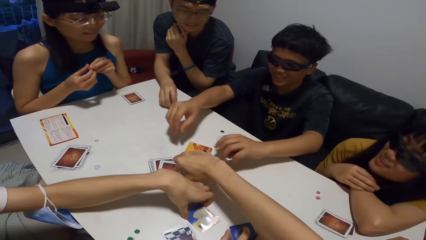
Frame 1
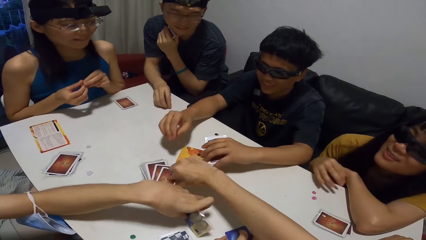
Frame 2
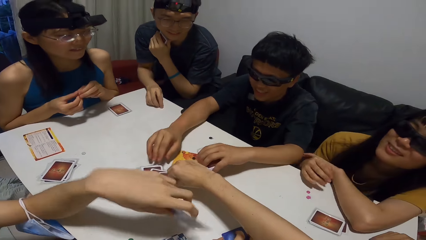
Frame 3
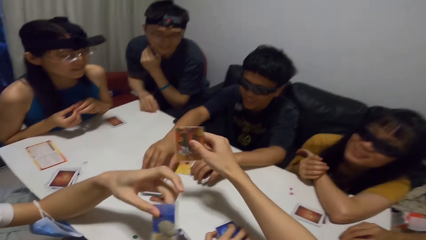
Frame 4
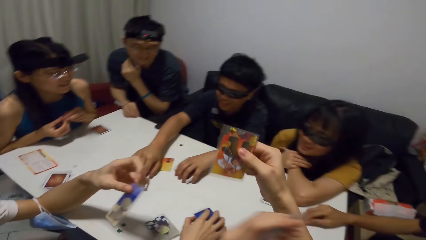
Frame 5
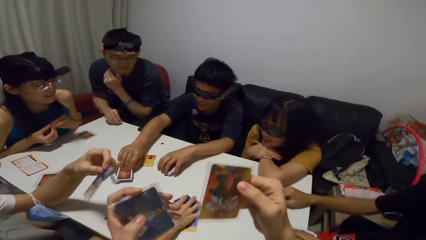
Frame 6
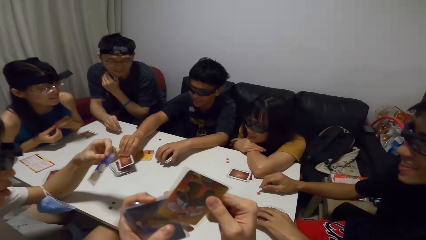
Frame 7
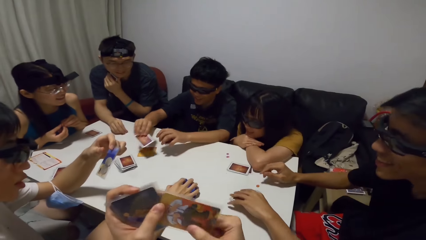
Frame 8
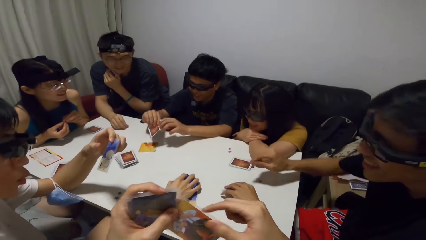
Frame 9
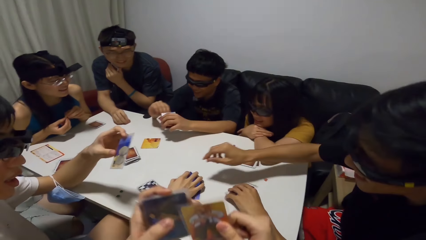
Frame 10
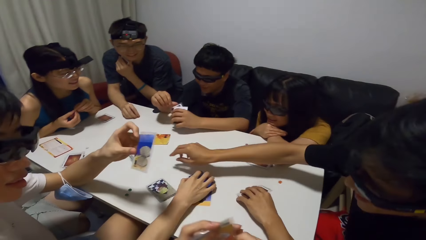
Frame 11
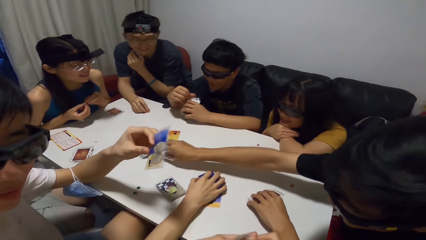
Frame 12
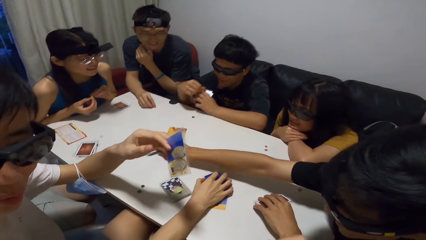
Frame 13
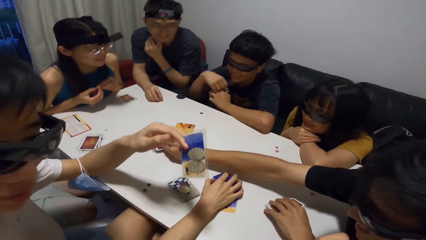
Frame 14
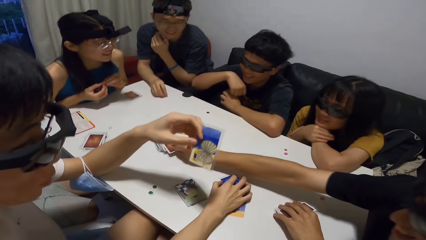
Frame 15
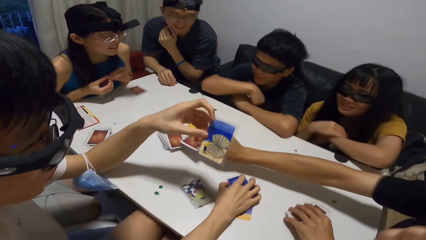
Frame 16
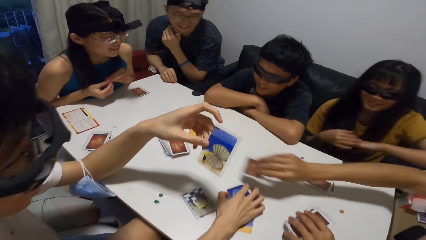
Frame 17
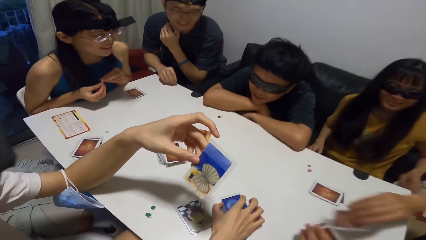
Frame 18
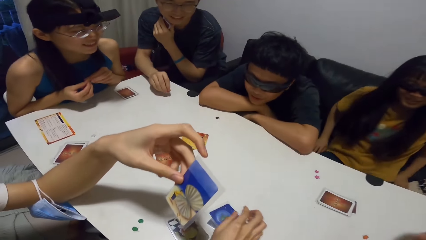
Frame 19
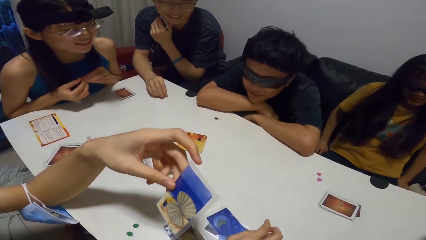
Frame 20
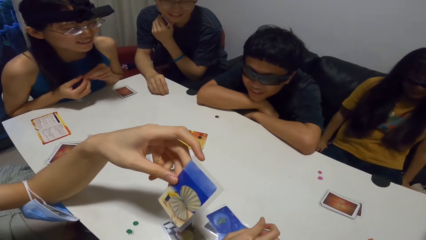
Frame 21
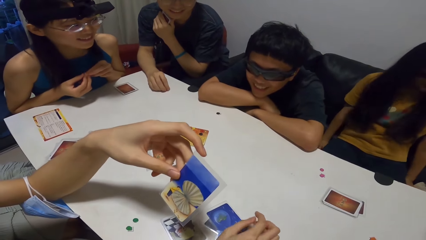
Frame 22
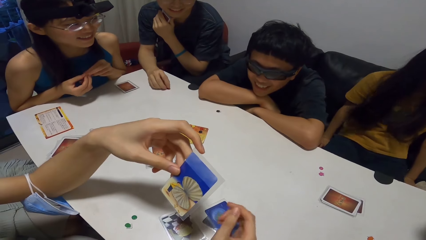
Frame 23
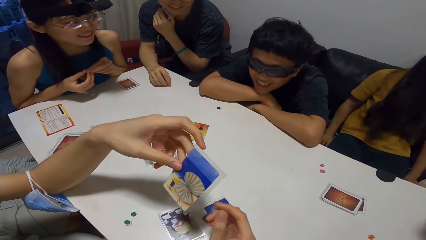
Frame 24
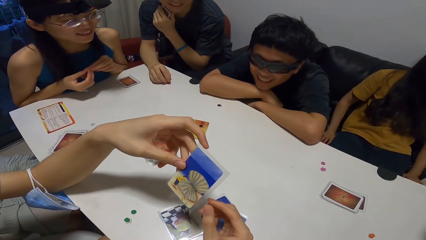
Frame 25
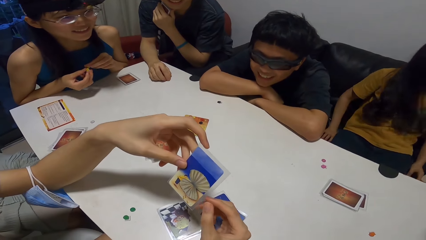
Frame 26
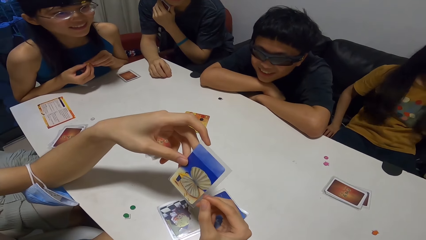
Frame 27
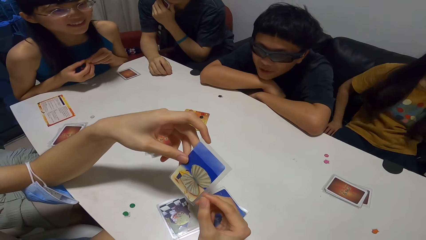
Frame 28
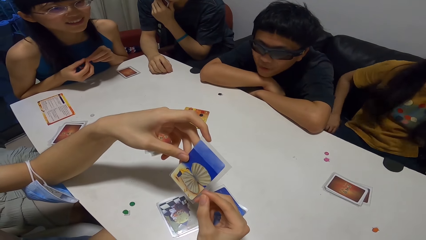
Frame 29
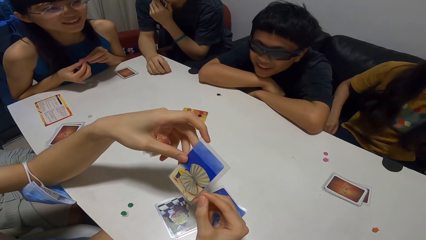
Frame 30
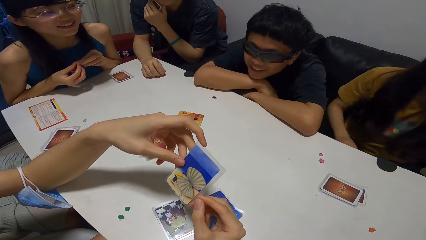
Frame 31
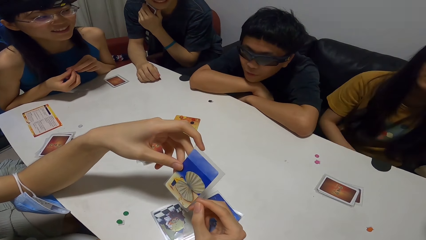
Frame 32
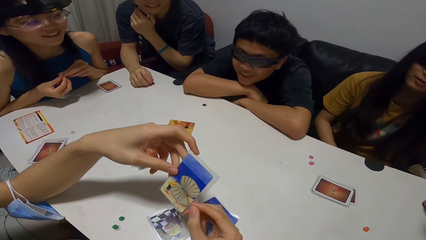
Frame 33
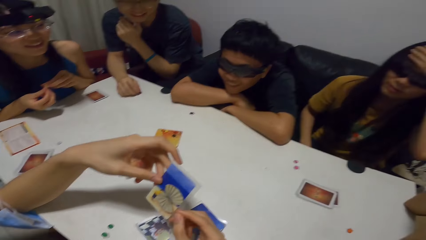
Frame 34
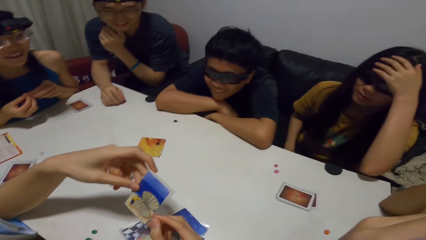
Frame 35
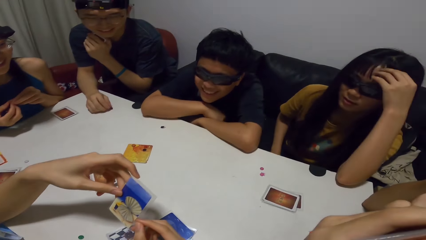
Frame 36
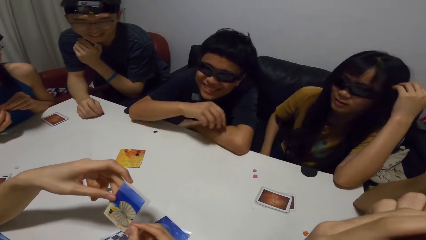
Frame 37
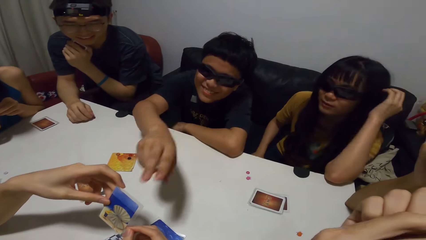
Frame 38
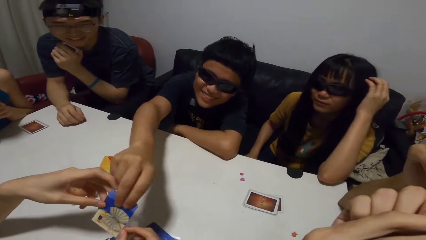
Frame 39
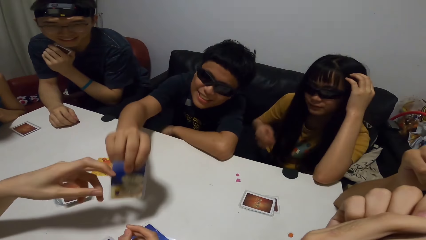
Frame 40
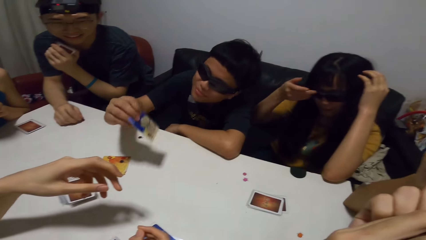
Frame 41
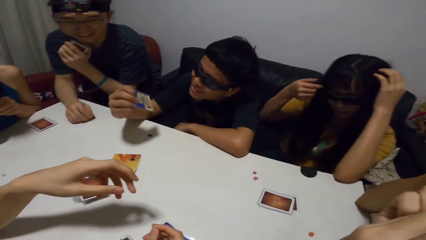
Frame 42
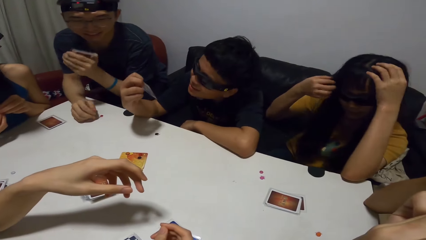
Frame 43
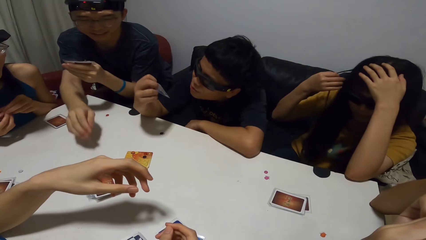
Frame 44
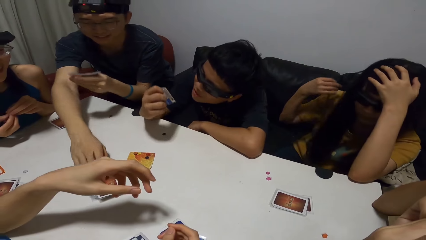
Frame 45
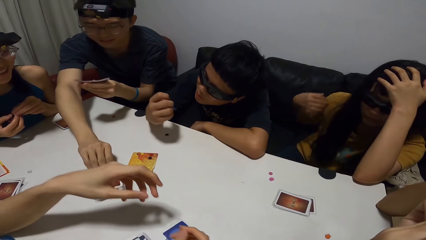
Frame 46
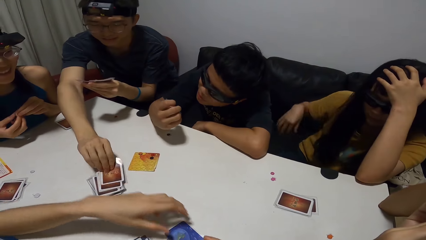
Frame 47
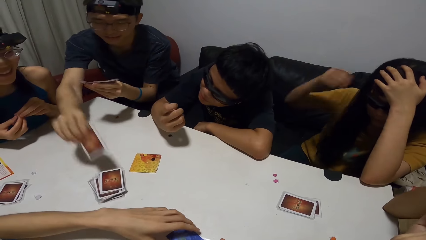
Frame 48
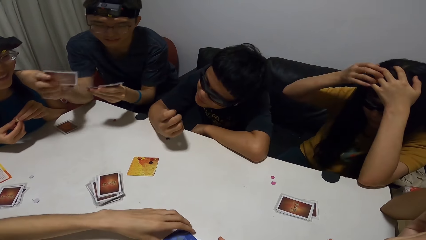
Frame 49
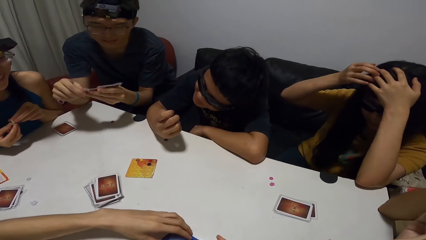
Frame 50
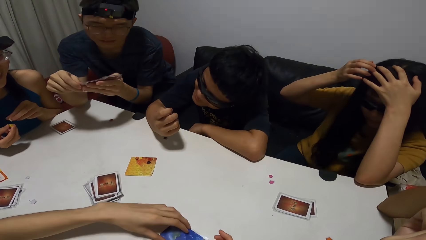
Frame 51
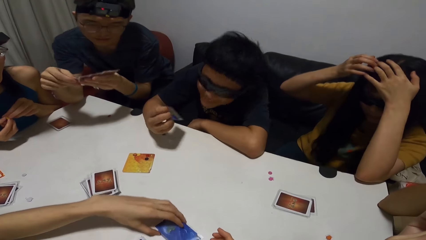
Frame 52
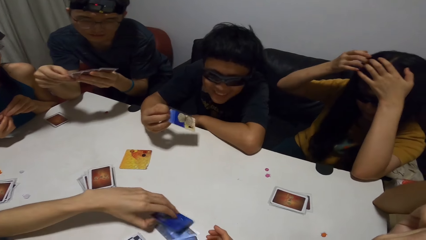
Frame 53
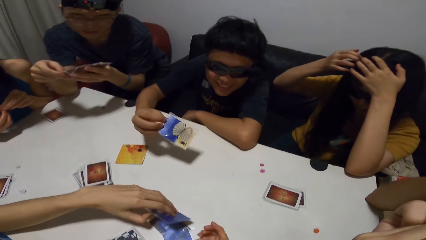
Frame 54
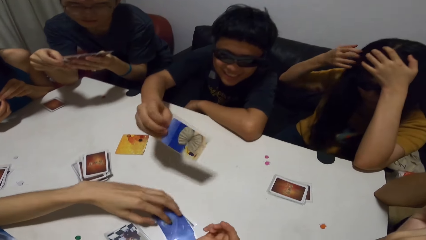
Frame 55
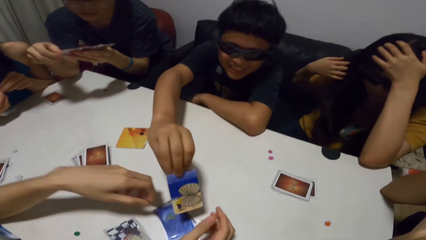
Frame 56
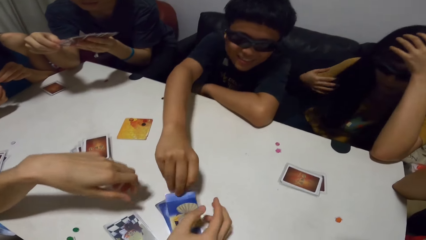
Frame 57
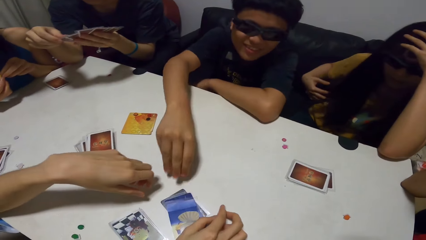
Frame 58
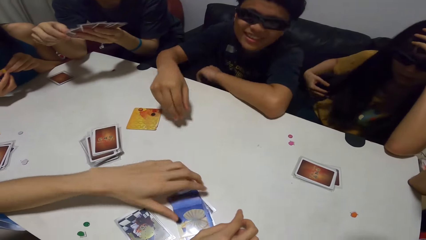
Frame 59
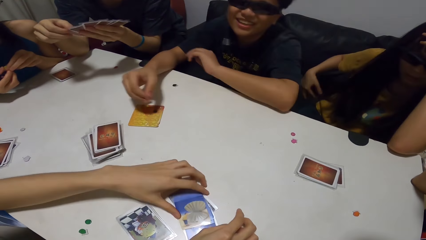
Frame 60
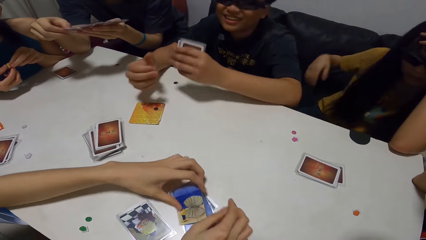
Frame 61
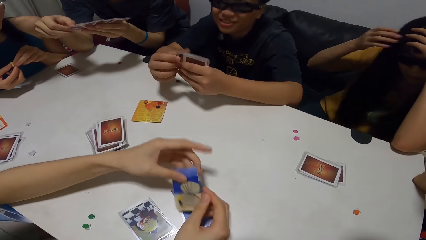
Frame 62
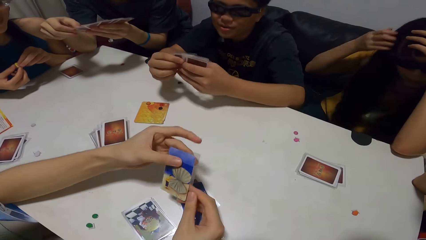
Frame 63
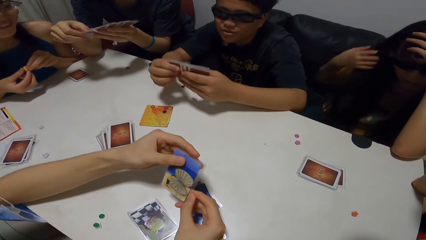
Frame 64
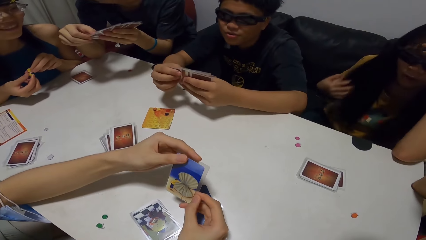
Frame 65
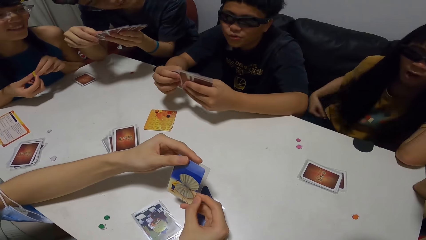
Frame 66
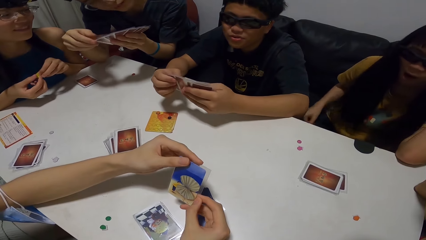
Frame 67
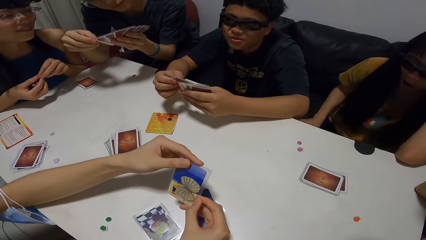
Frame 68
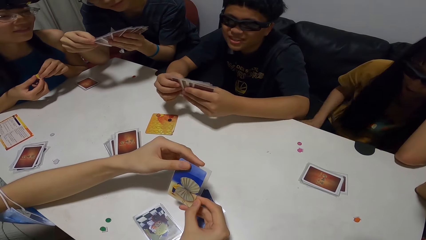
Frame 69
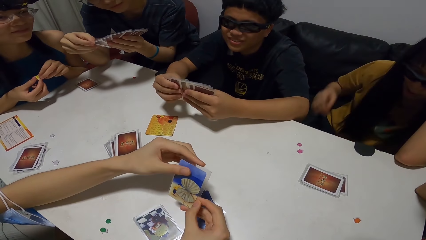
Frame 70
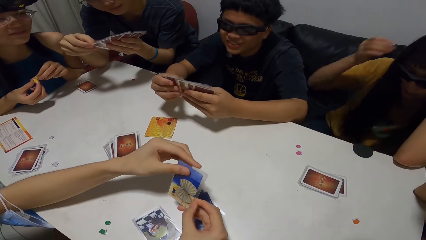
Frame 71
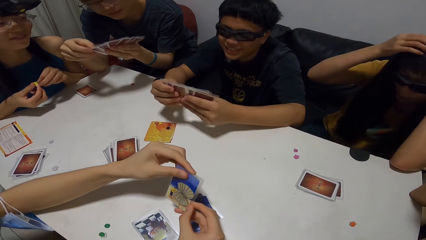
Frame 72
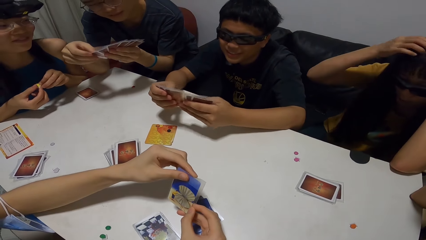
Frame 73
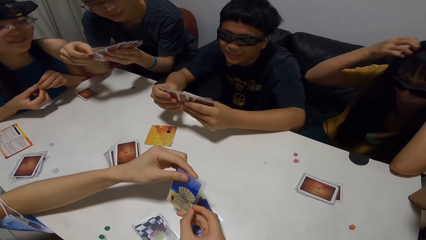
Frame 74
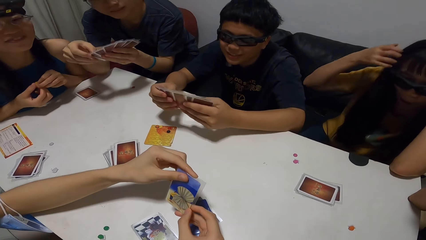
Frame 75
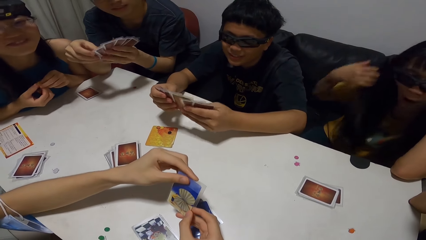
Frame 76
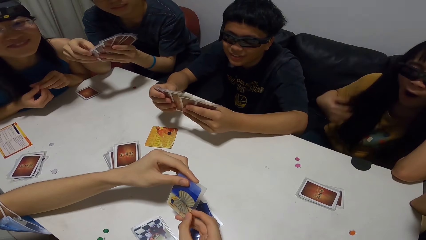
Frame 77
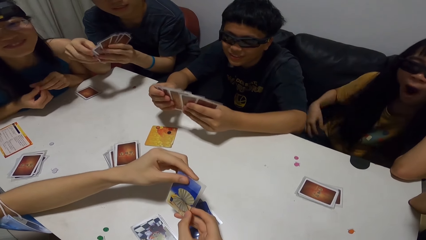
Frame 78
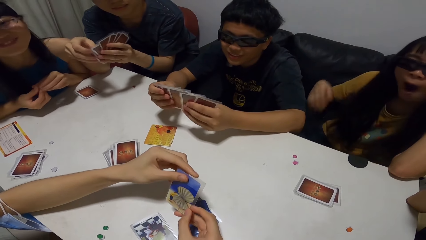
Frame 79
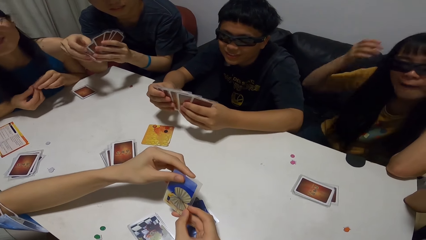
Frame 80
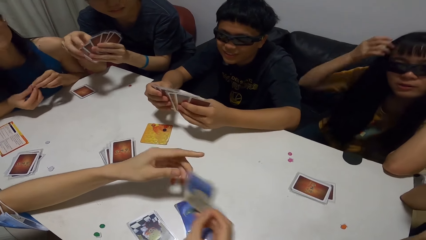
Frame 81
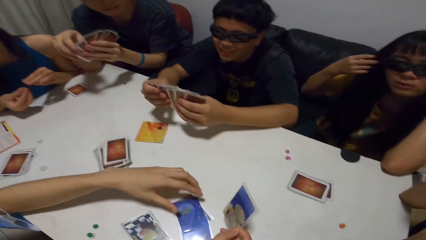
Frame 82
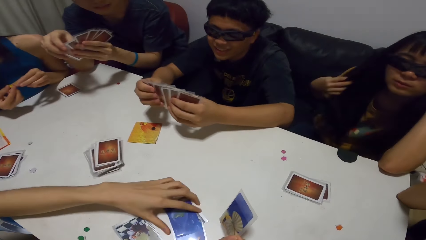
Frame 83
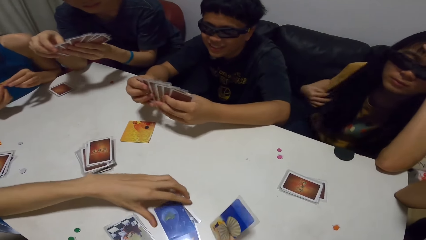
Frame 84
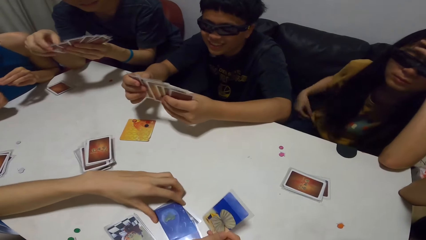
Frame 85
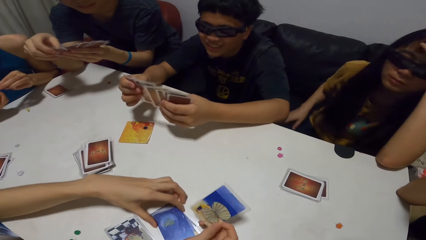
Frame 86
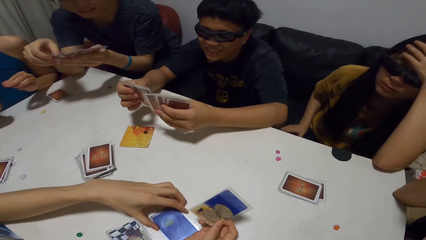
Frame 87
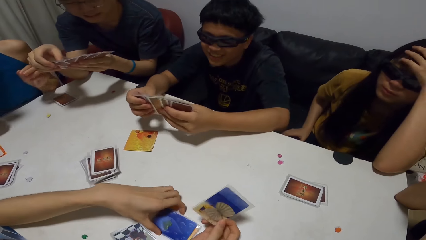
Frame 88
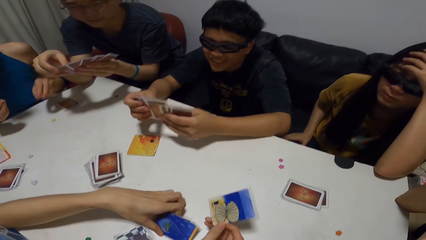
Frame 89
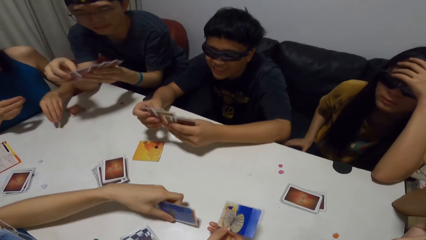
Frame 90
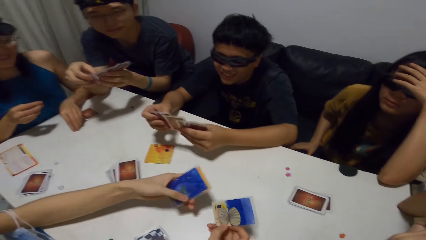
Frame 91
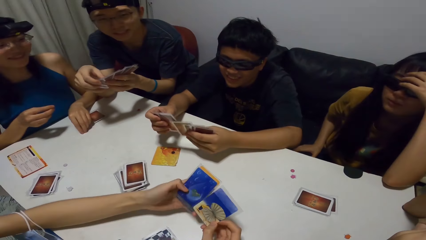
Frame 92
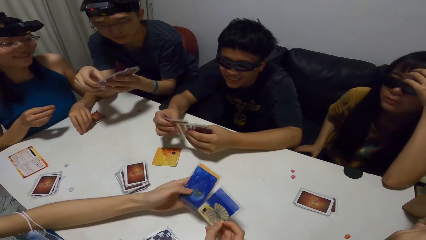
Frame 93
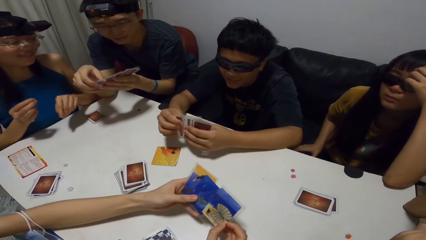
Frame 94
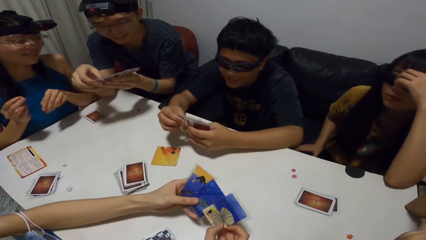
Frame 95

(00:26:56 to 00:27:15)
The camera wearer takes a card from the table. A man takes a card from the table. Another man takes a card from the set of cards. A third man takes a card from the set of cards. A woman plays with dice in her hands. The second man takes a card from the first man. Another woman adjusts her hair with her left hand. A fourth man takes a card from the set of cards and moves the cards in his hands. The second man drops the card on the table. The first man takes the card from the table. The second man moves the cards in his hands. The camera wearer looks around and interacts with several people. The first man takes the cards from the table in his left hand.
